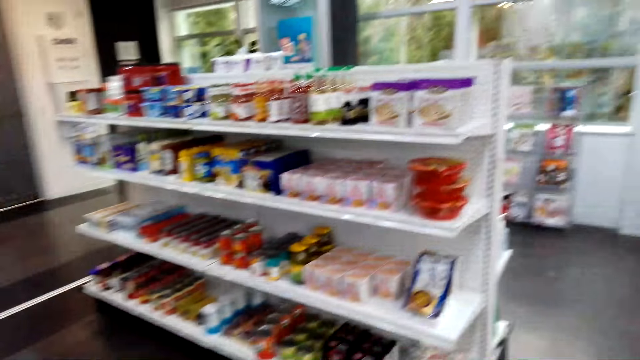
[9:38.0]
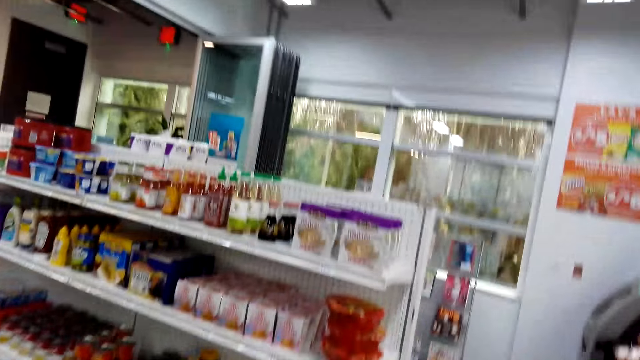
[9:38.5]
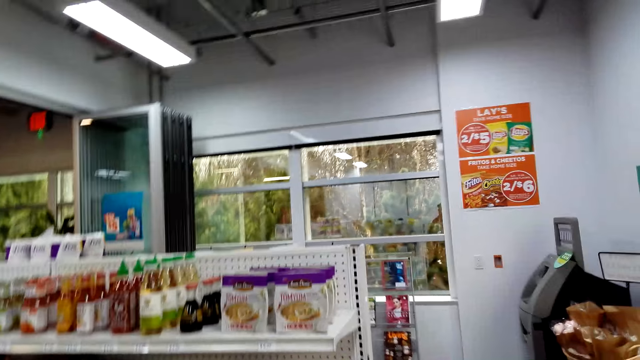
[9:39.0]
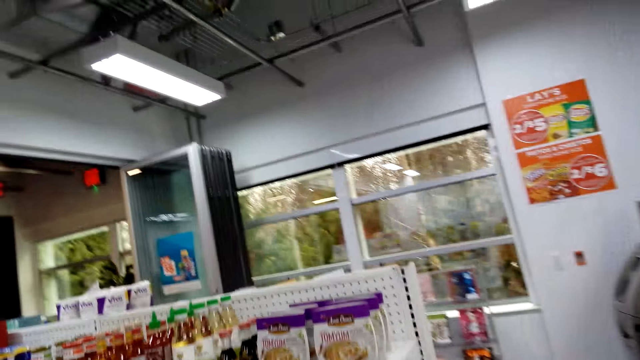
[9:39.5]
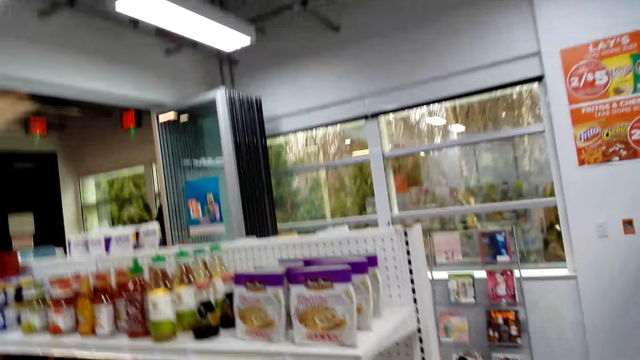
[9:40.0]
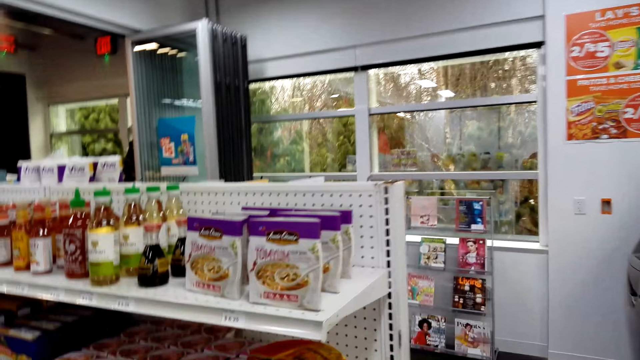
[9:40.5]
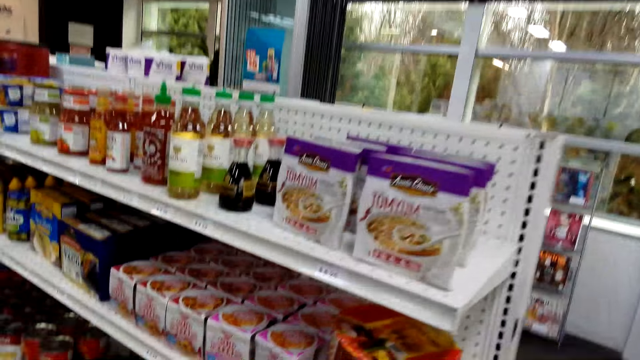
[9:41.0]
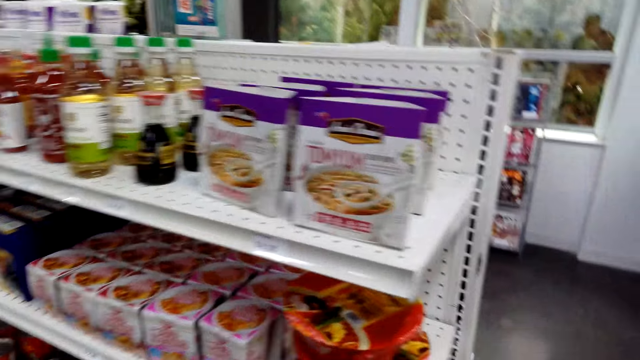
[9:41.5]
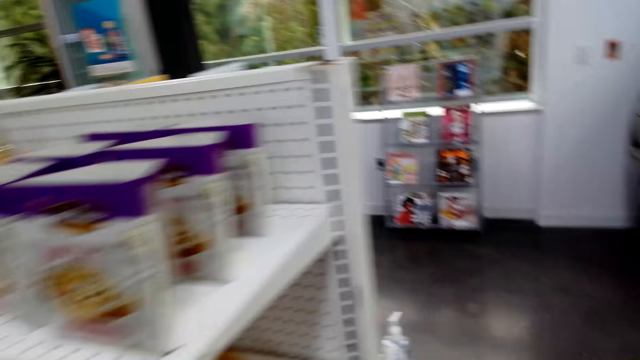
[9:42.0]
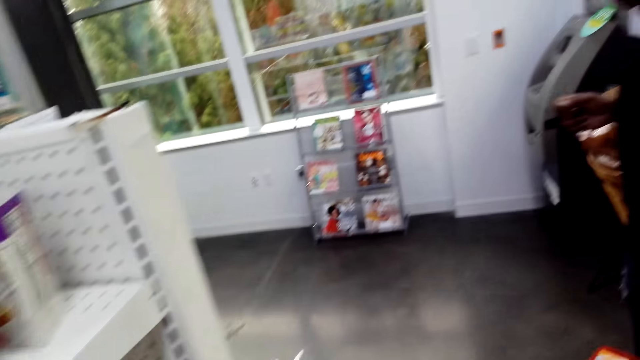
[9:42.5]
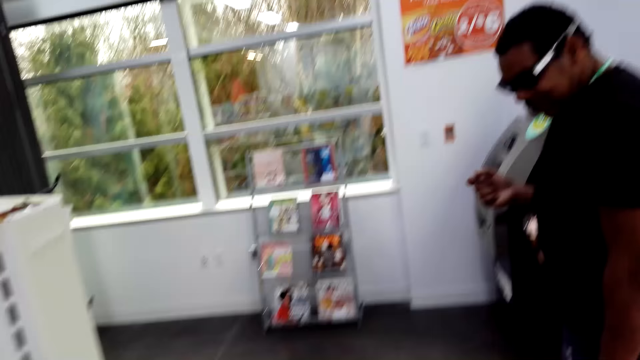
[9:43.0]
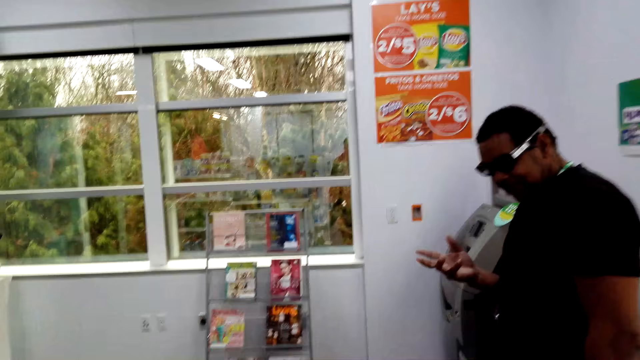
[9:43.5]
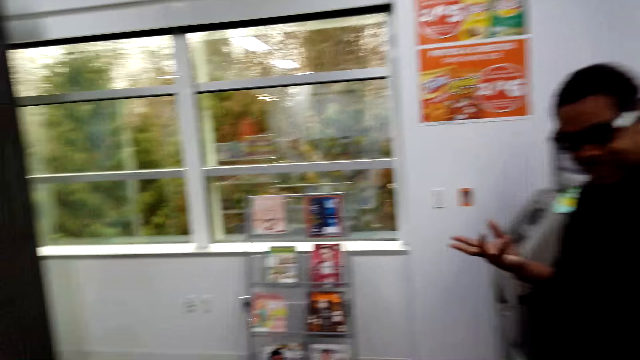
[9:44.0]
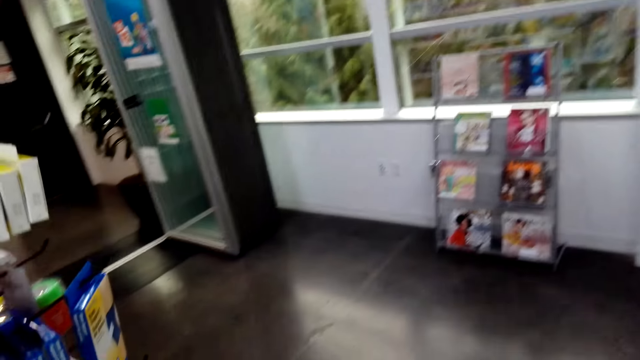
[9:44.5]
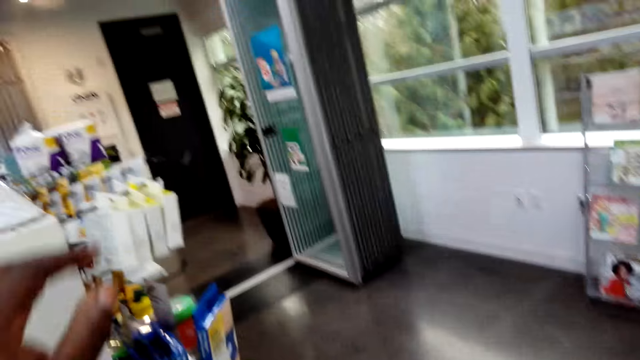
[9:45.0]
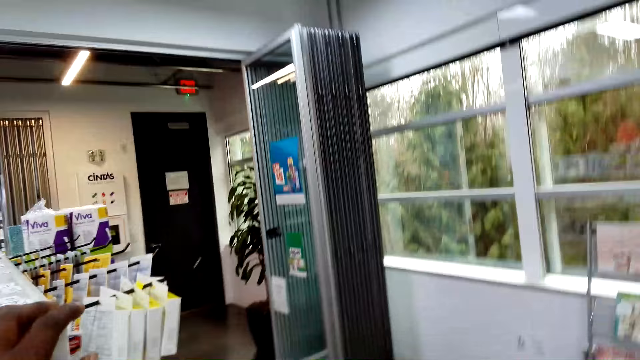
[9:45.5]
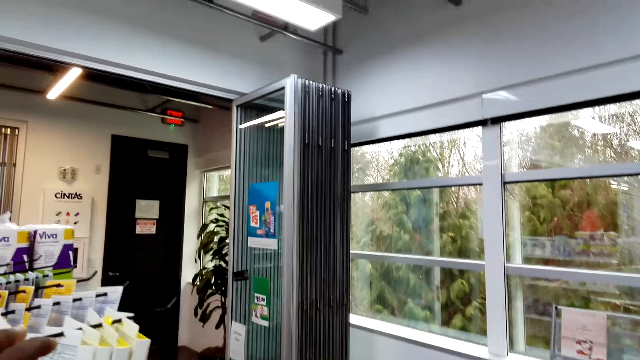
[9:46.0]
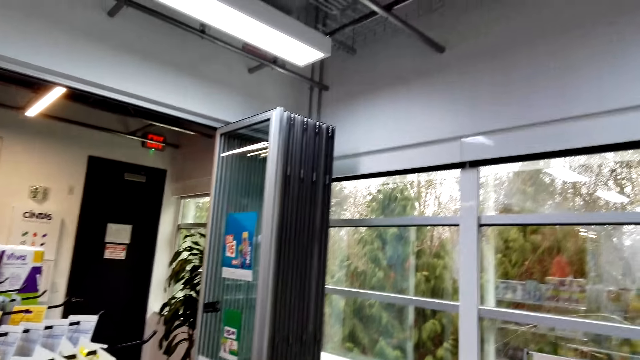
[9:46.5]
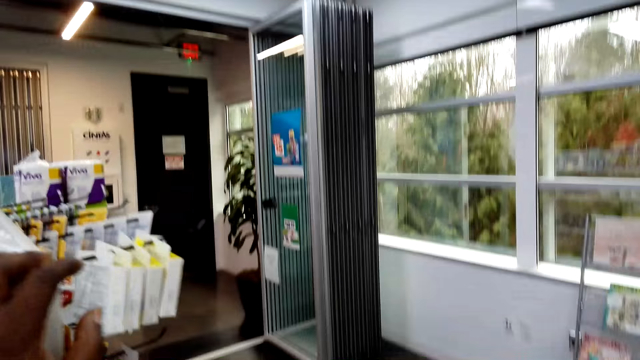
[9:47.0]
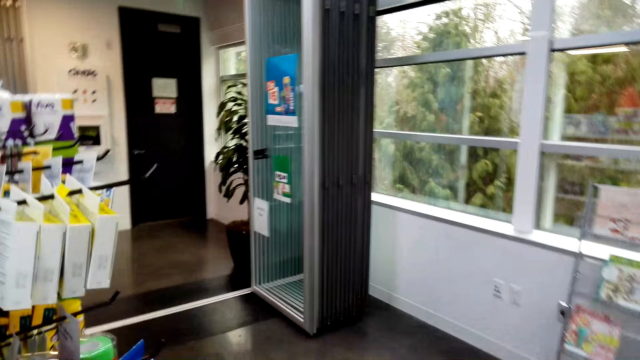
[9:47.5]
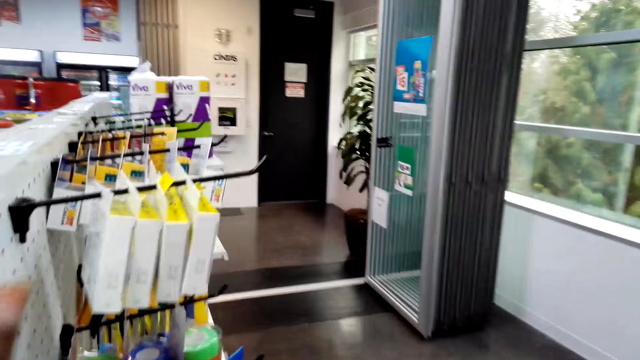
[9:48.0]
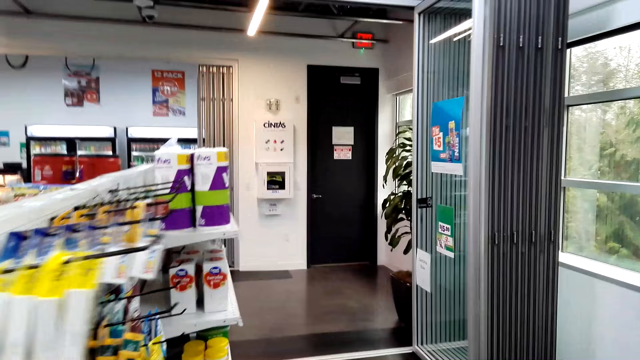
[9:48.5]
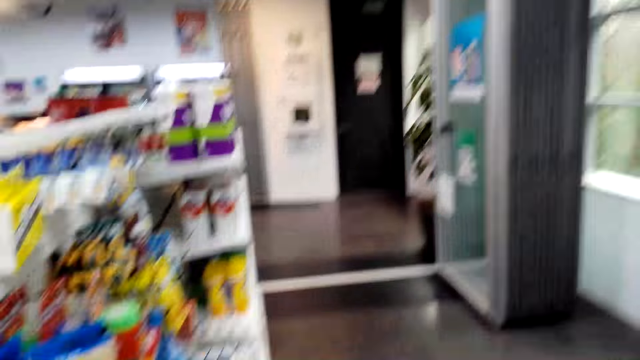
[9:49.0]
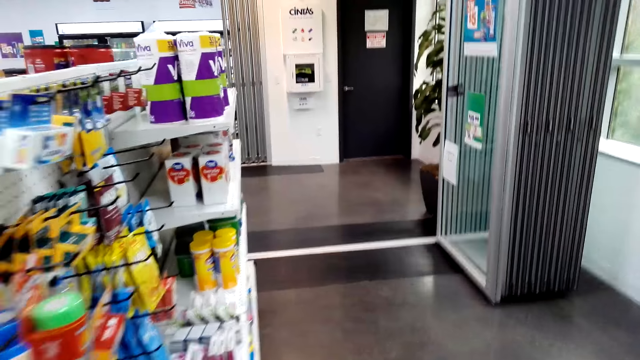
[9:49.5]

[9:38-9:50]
The camera wearer walks around the room.

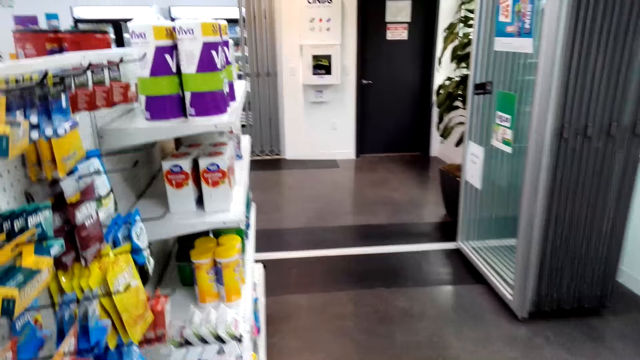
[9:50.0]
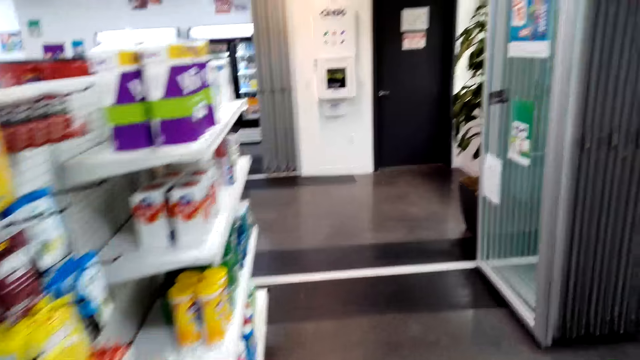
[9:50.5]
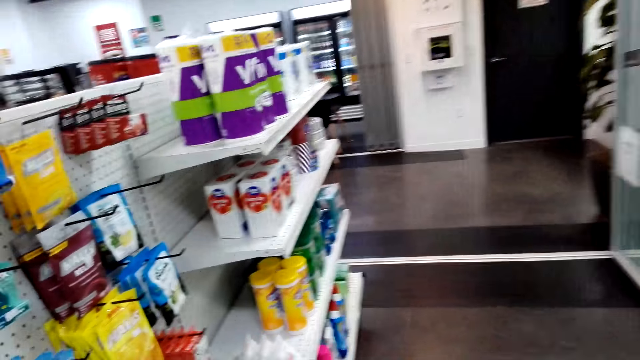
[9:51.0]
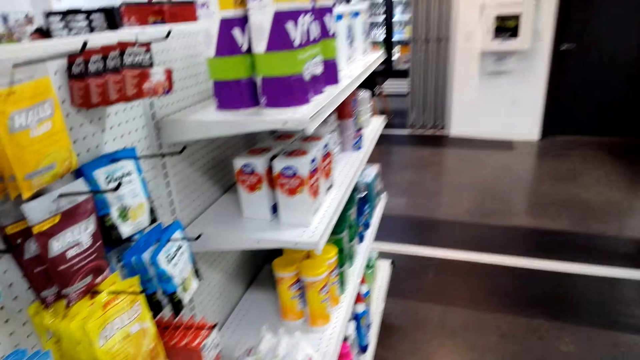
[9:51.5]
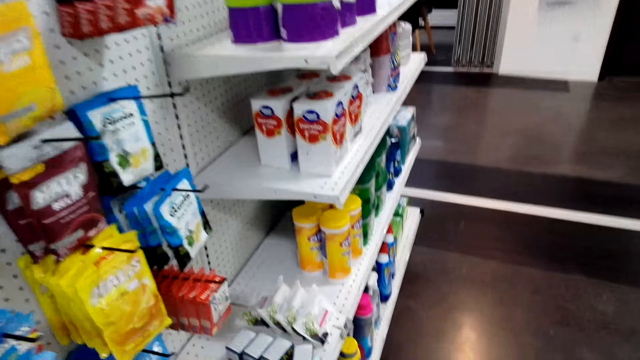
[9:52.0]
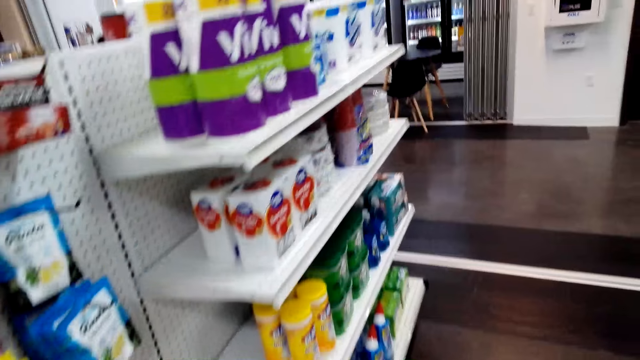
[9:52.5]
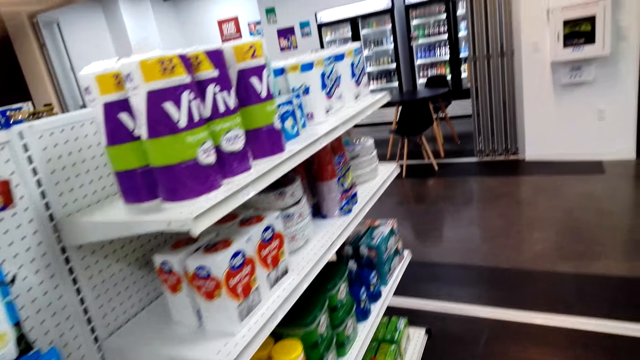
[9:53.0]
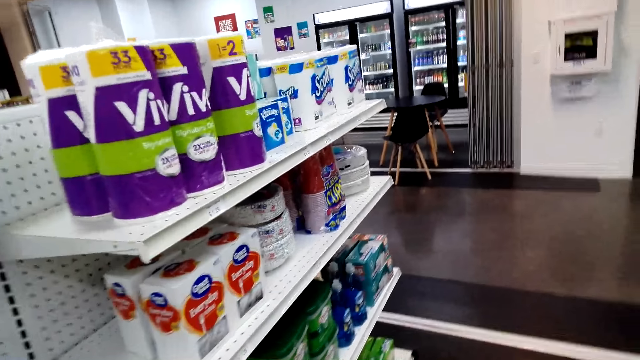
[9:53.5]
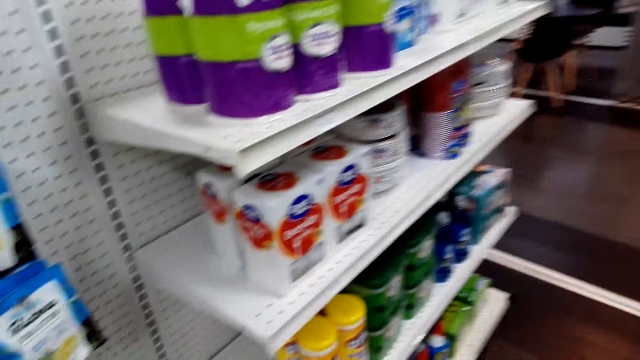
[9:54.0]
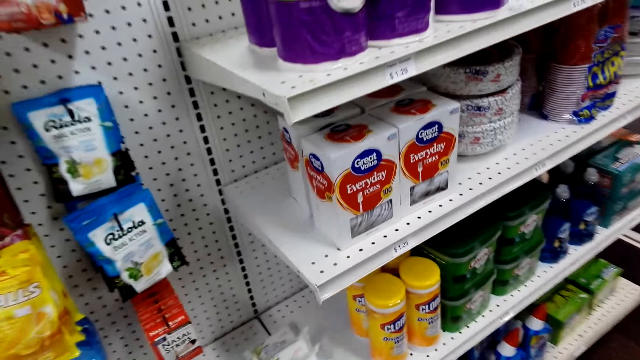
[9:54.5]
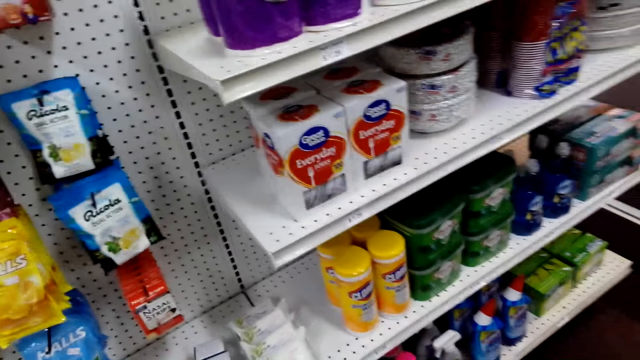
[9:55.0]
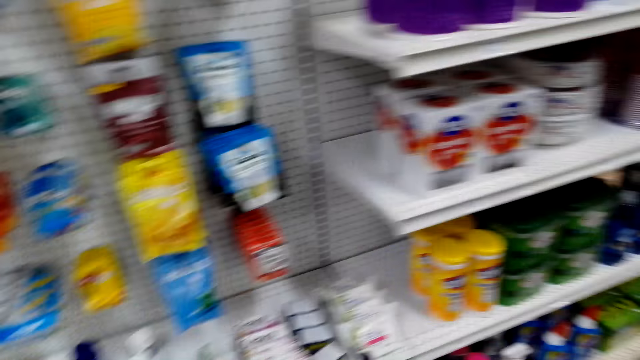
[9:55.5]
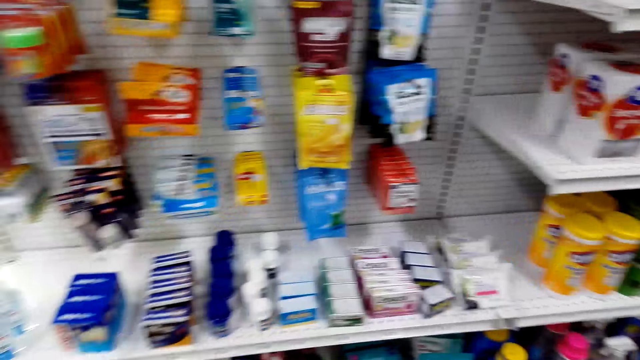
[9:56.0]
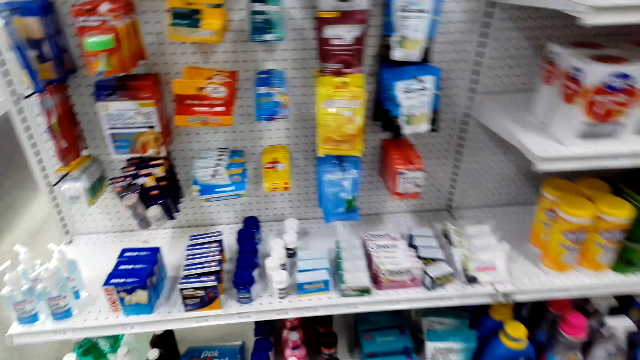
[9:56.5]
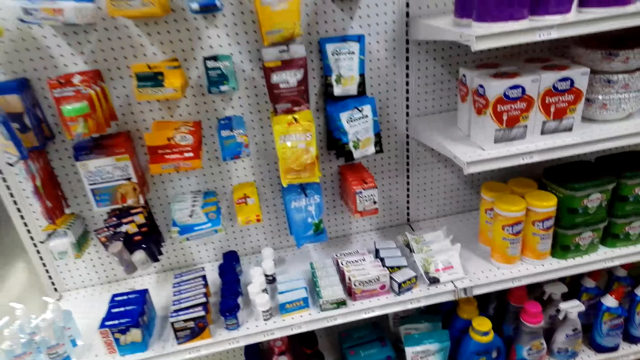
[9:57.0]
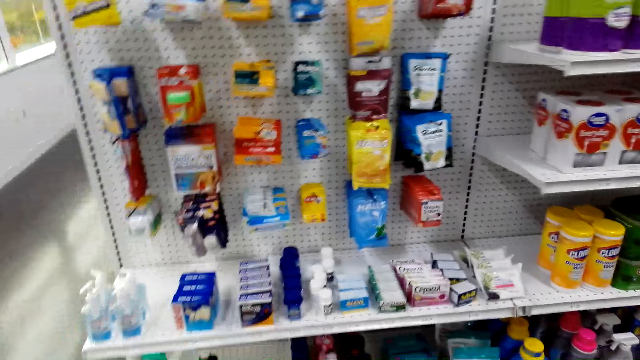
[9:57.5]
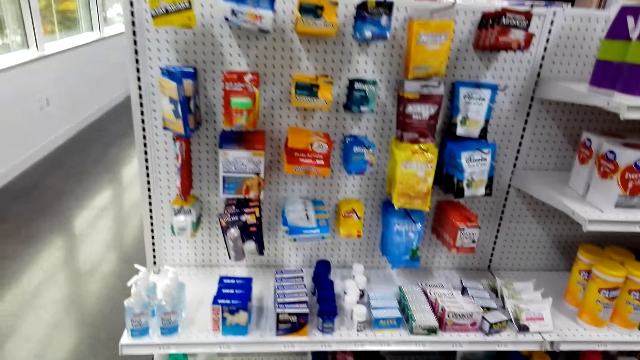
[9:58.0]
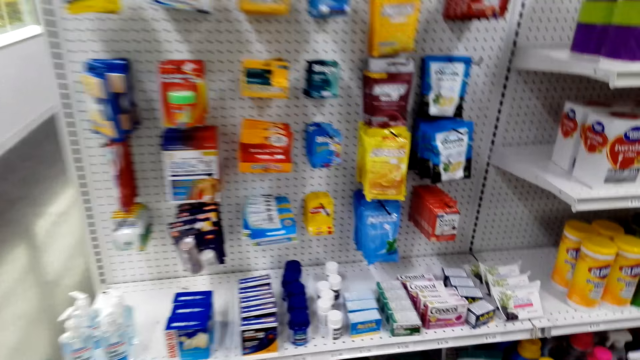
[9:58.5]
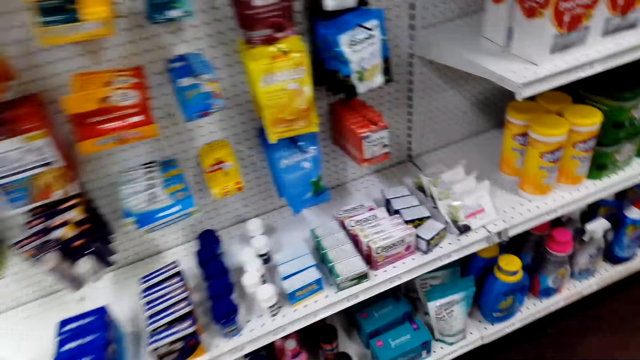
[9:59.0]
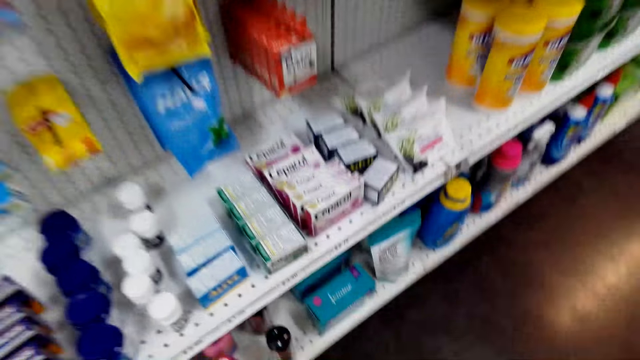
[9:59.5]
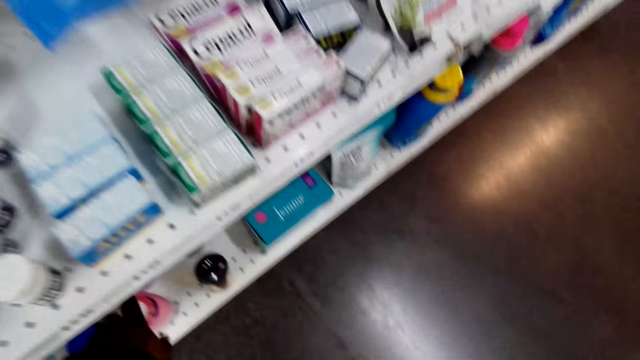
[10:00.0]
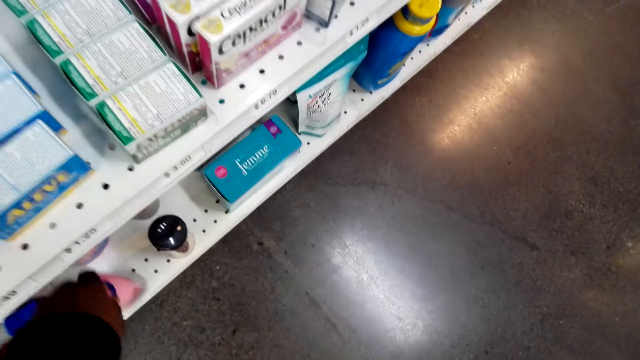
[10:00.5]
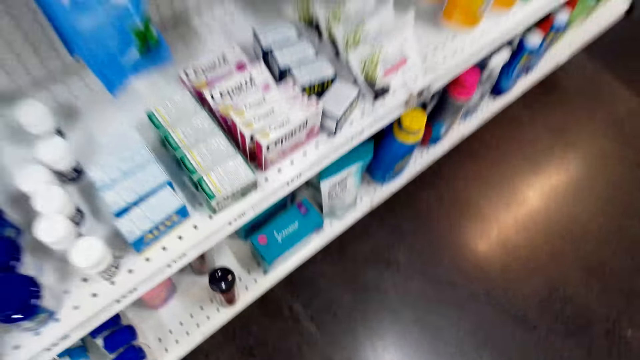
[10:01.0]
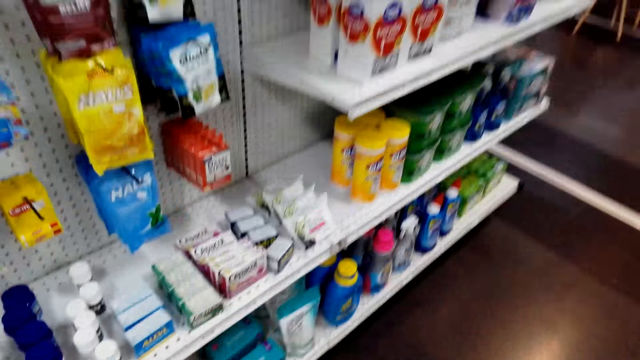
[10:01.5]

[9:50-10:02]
The camera wearer picks up a yoghurt.
